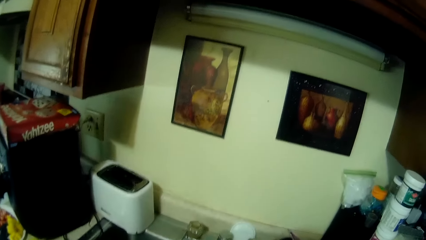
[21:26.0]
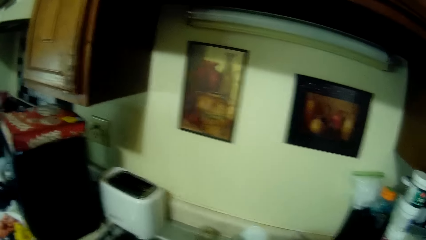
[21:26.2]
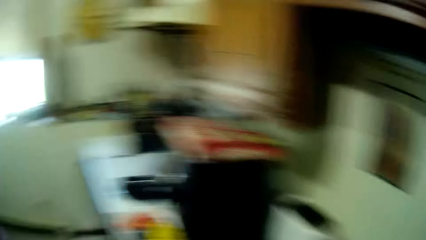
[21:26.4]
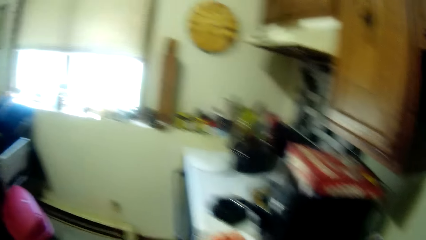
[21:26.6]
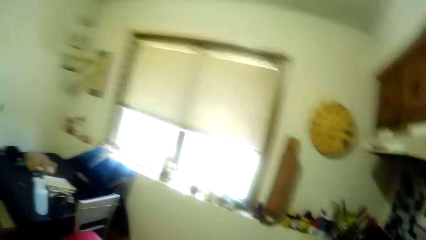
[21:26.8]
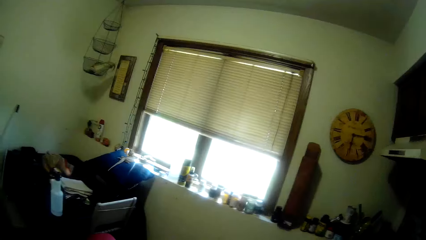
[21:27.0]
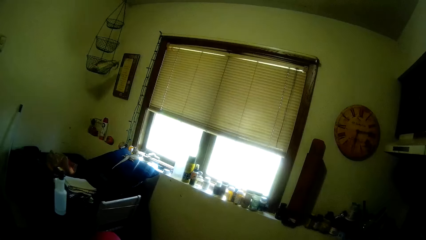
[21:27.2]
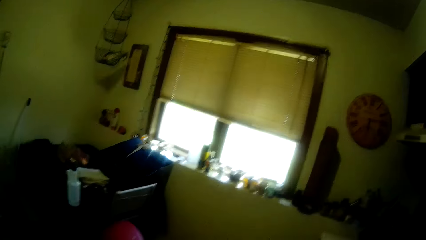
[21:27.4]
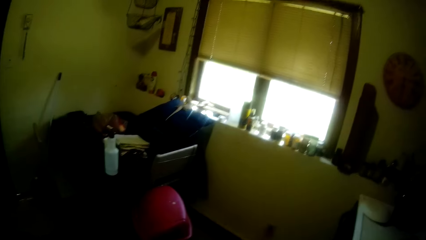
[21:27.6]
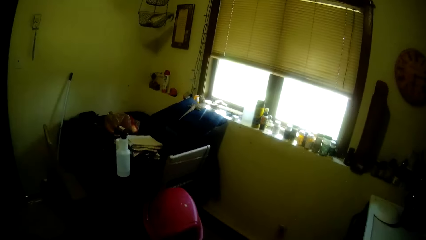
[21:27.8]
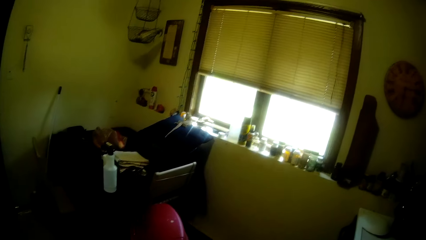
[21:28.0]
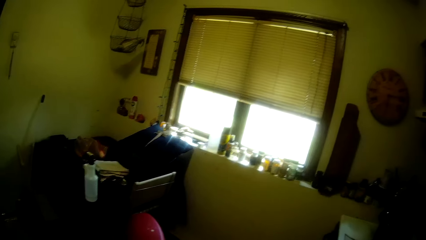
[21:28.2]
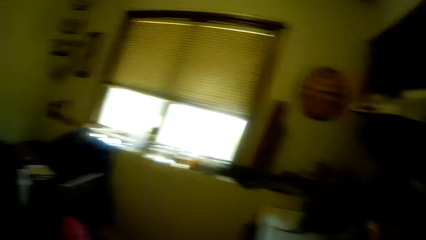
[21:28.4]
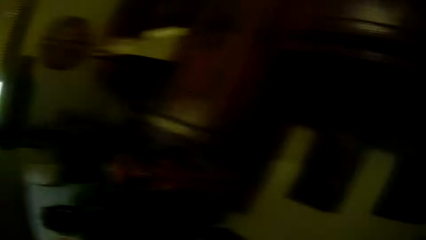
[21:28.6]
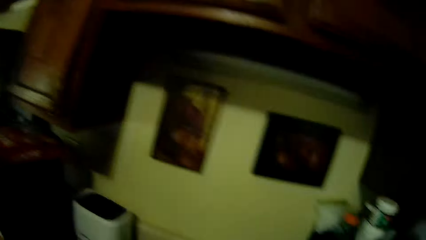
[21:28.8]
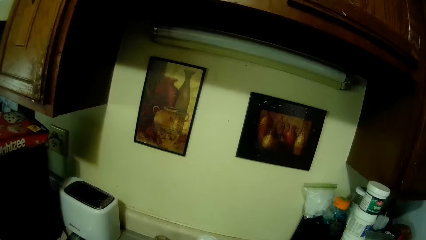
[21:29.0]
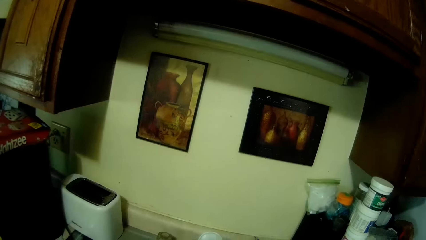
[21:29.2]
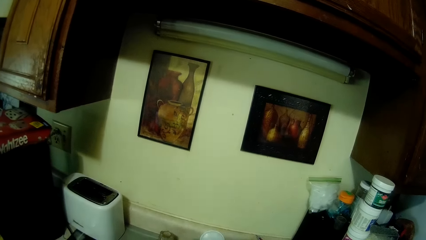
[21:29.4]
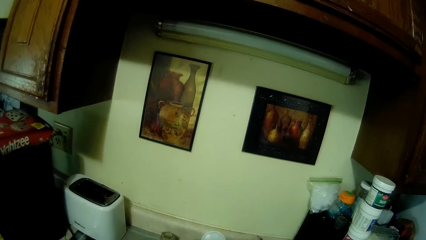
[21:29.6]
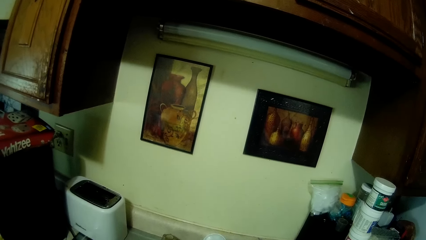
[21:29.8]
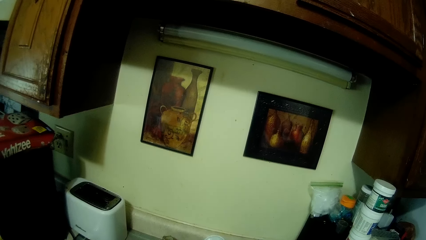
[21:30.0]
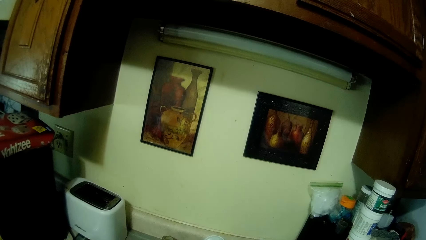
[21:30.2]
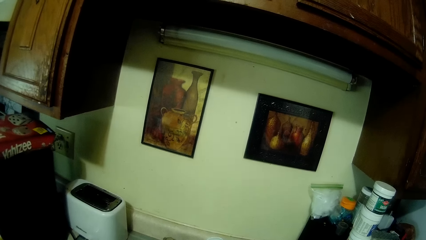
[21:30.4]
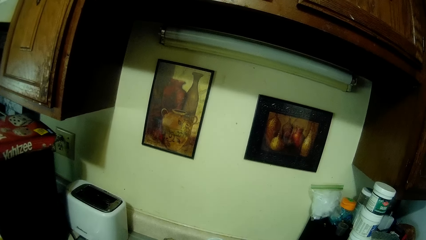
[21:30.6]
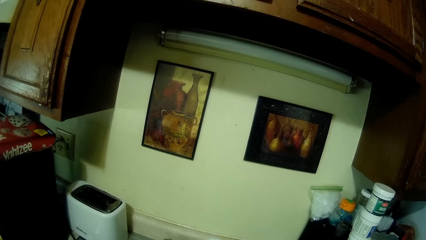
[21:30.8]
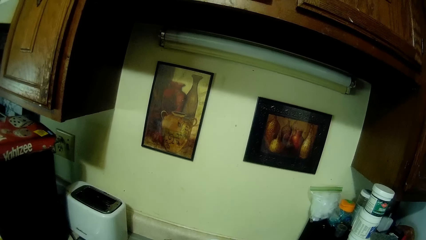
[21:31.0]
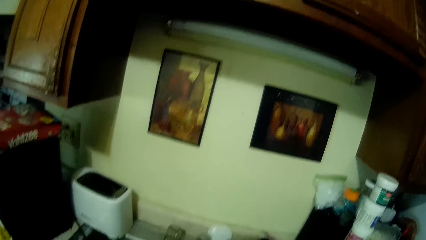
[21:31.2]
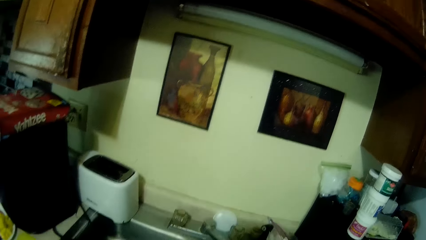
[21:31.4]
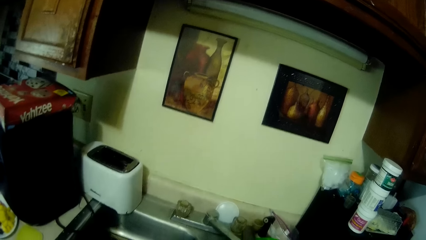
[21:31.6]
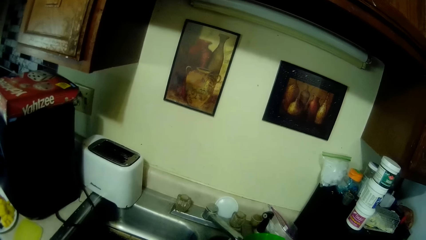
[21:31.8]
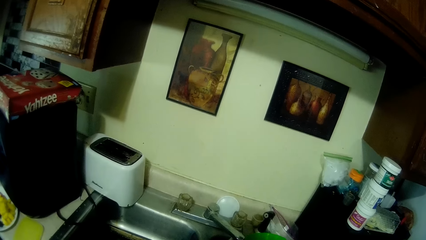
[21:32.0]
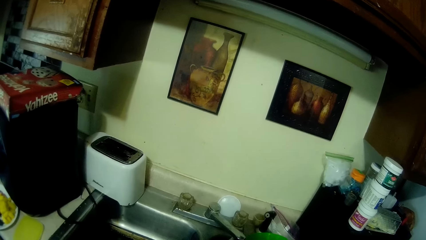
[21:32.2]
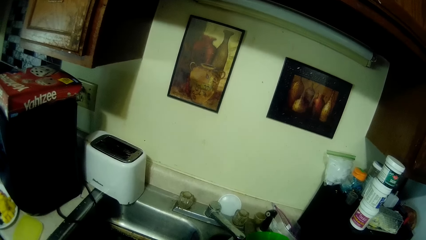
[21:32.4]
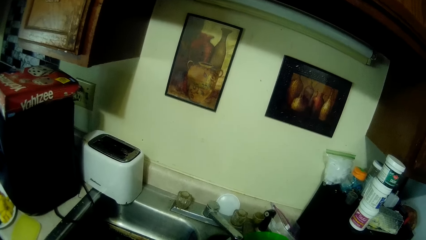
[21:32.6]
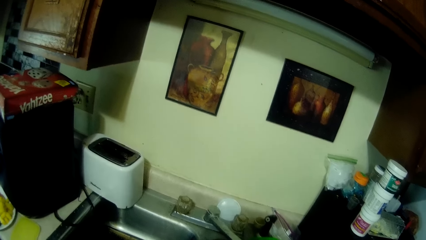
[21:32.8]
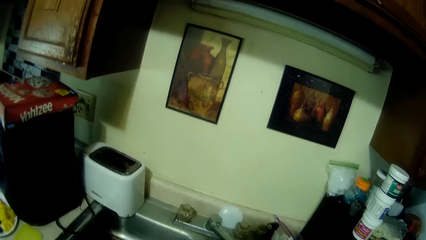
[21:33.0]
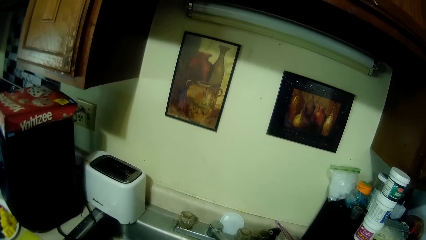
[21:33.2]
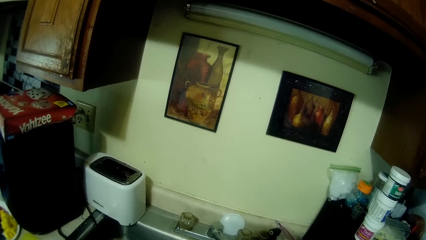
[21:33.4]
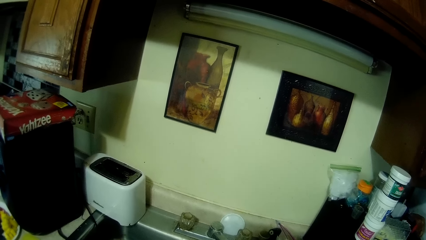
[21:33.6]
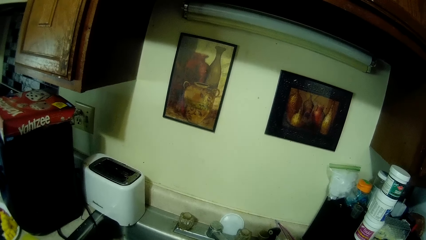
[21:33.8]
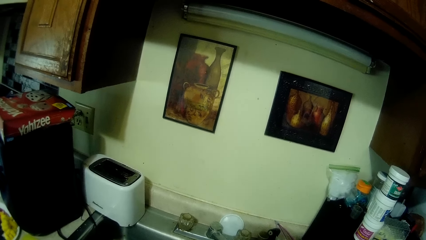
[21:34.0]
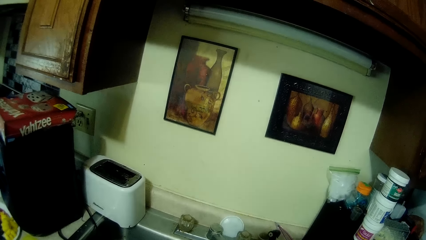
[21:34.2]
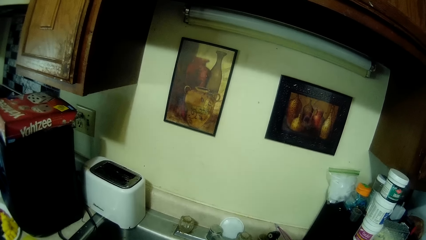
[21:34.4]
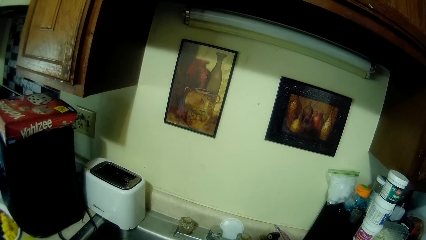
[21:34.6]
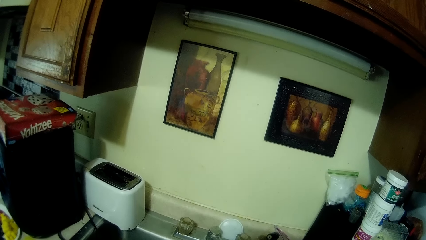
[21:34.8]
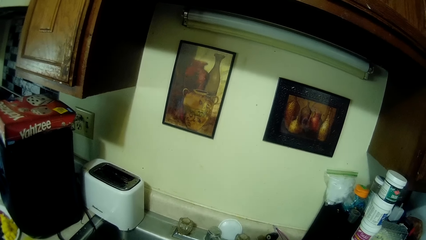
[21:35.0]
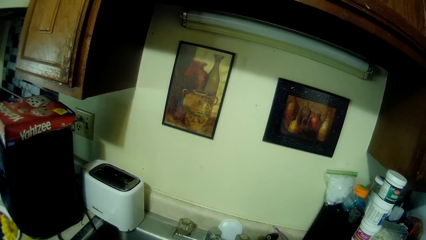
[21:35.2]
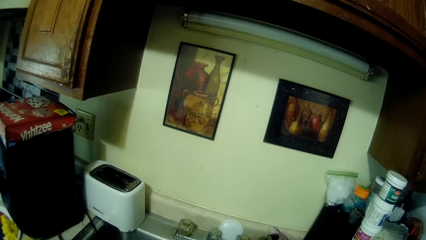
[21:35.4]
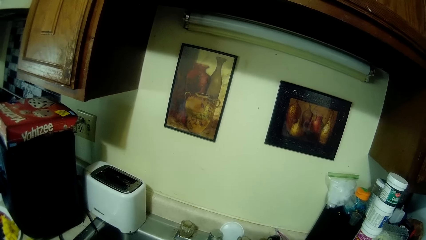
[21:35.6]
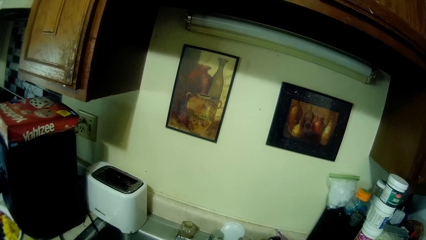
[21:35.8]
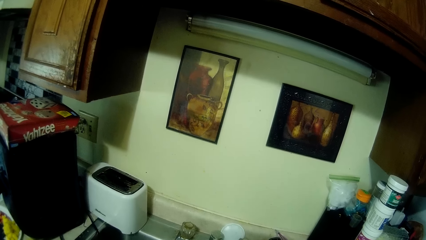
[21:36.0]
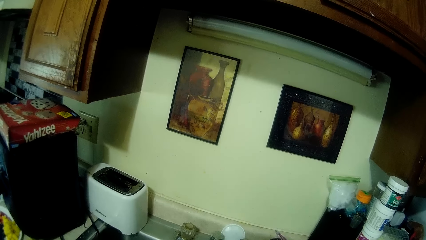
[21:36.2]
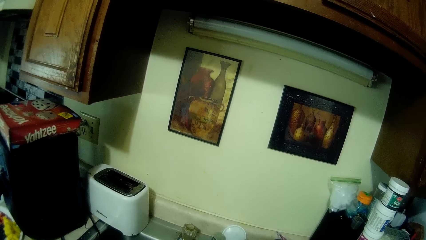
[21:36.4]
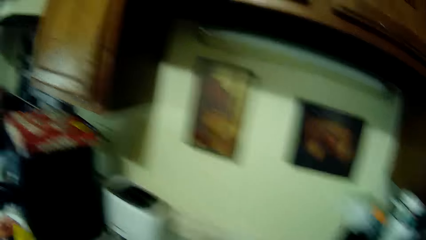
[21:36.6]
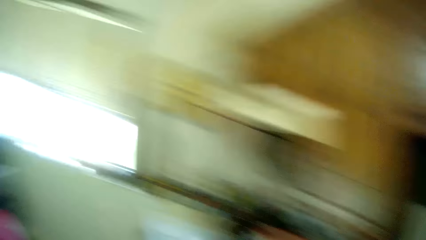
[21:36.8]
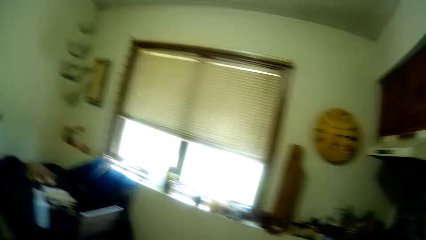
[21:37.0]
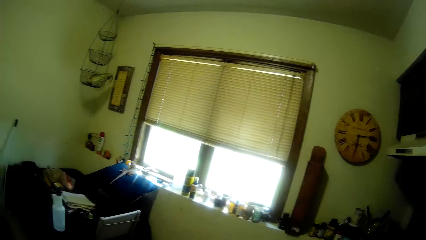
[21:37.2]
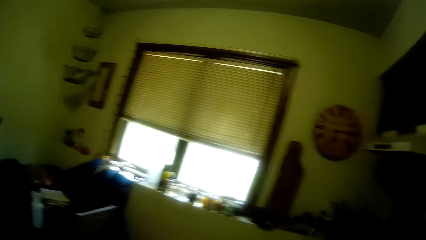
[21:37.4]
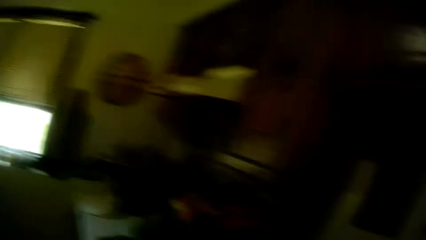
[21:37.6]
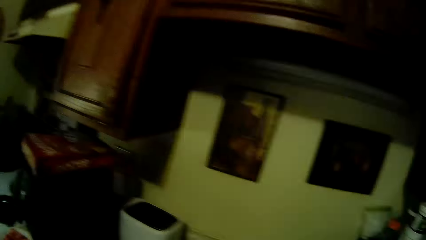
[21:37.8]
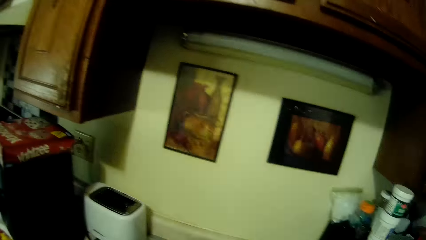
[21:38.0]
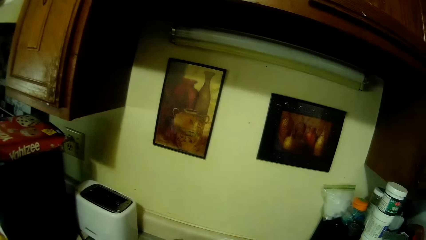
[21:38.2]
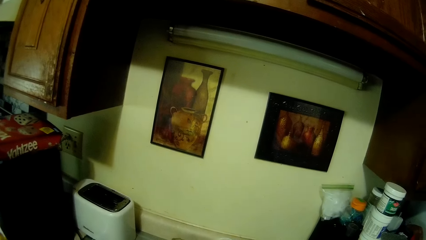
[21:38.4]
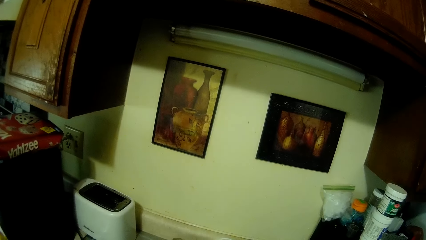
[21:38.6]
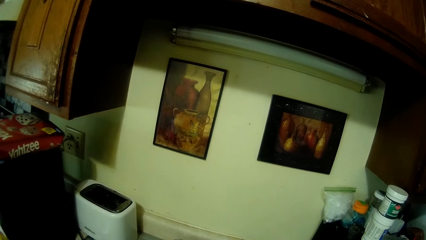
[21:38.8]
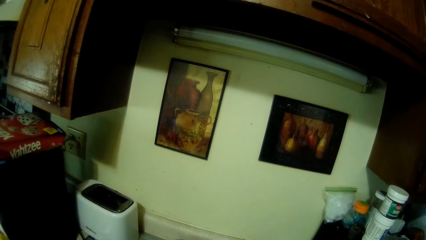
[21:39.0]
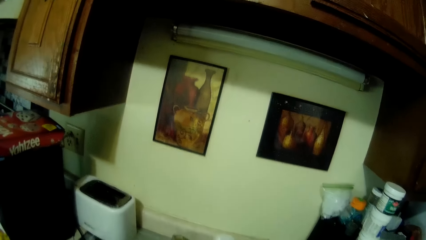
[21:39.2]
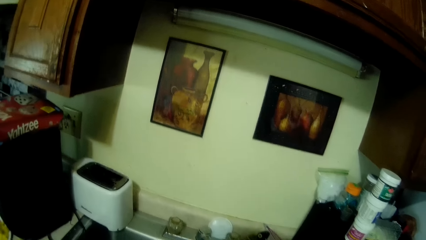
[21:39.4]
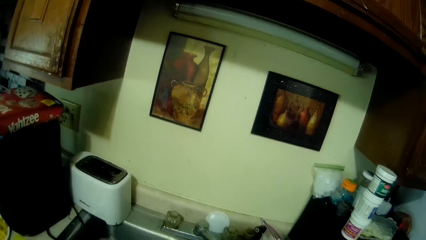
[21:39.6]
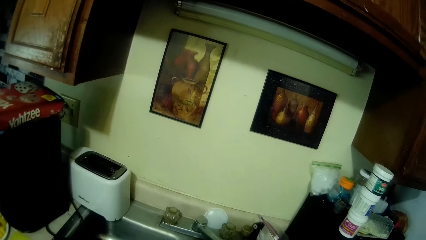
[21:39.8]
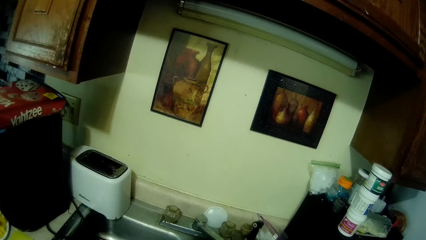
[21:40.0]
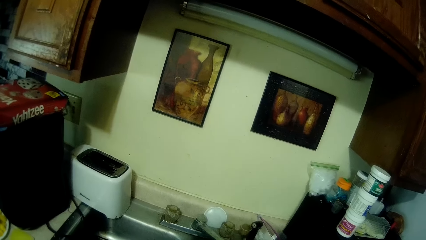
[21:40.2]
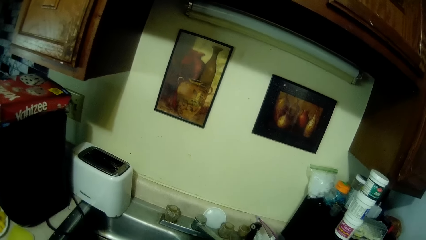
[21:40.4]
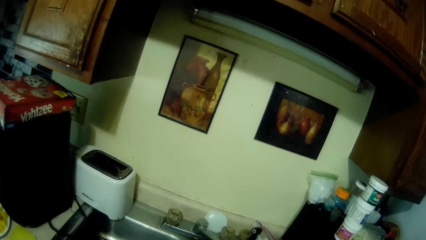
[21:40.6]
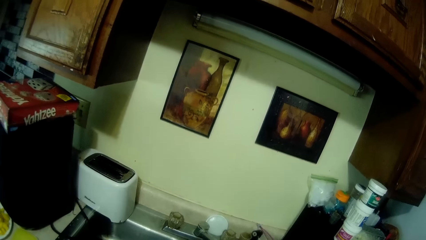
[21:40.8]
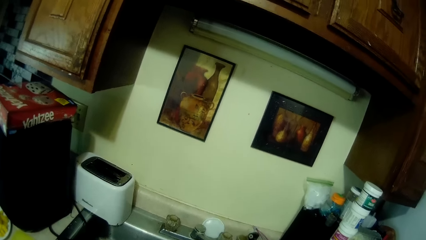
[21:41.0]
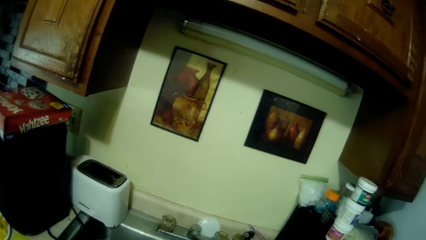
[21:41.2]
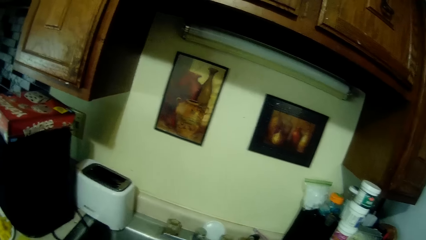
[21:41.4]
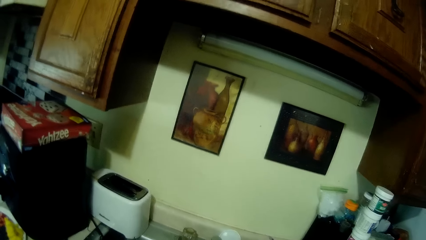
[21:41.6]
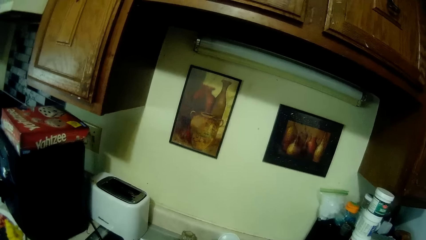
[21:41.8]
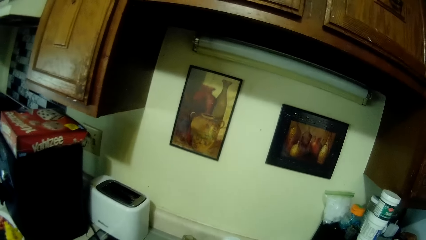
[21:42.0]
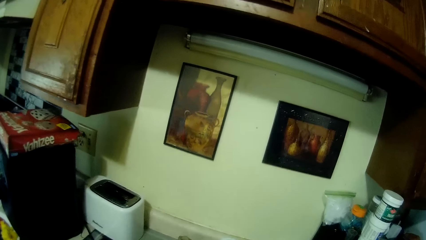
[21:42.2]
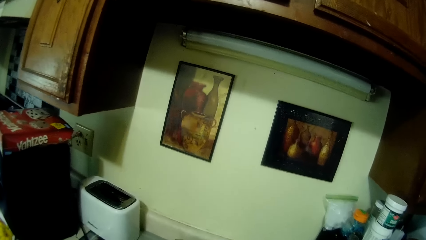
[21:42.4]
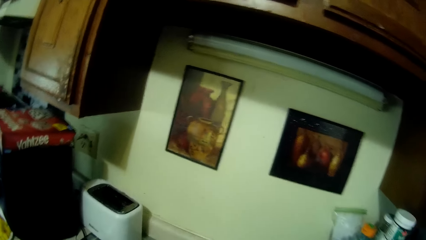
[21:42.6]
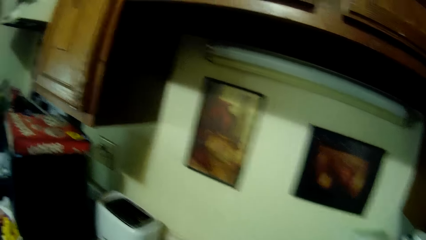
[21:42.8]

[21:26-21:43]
The camera wearer looks at the window. They look at the toaster. They fetch water in a jug. They look at the window. They look at the toaster. They talk to a man.
